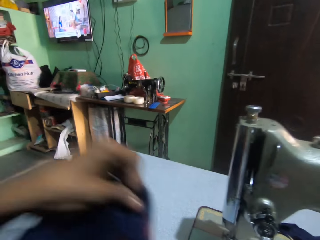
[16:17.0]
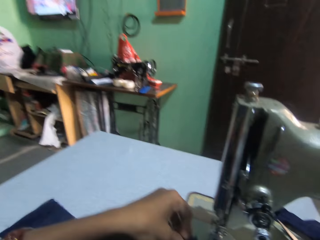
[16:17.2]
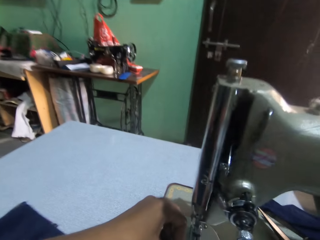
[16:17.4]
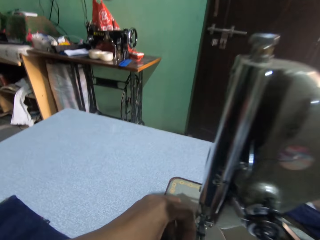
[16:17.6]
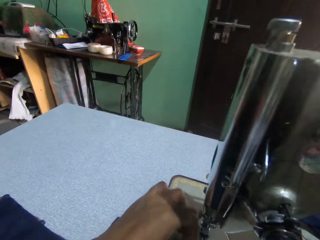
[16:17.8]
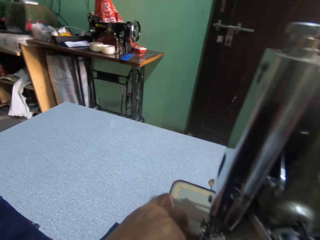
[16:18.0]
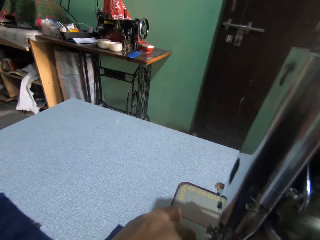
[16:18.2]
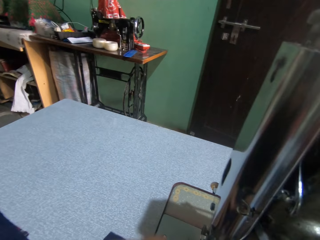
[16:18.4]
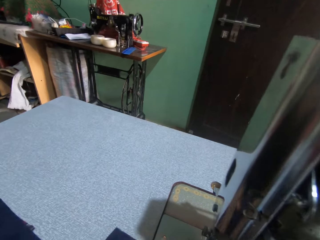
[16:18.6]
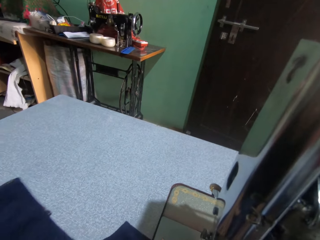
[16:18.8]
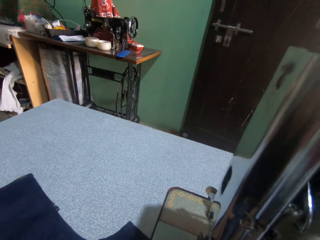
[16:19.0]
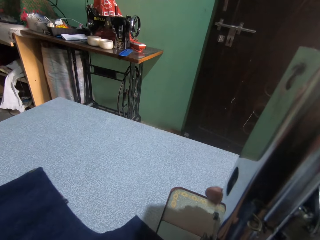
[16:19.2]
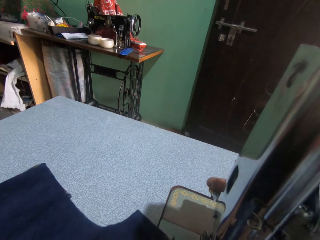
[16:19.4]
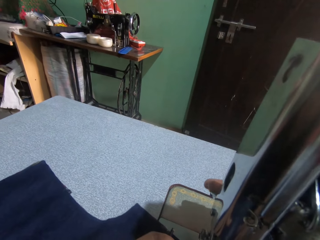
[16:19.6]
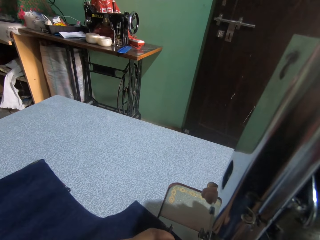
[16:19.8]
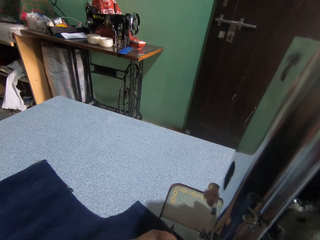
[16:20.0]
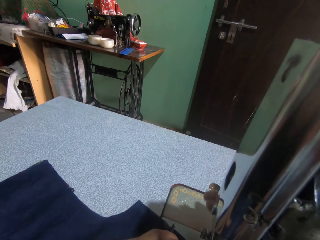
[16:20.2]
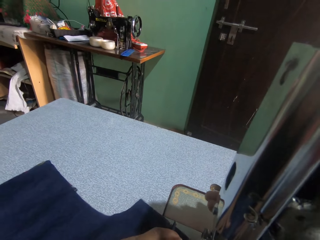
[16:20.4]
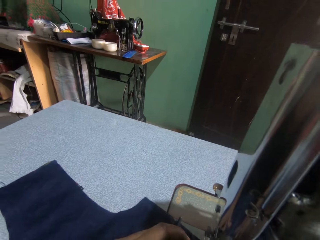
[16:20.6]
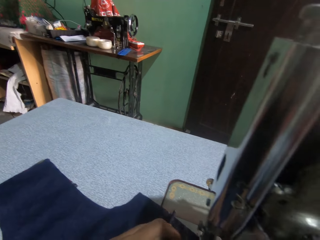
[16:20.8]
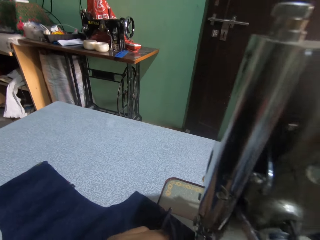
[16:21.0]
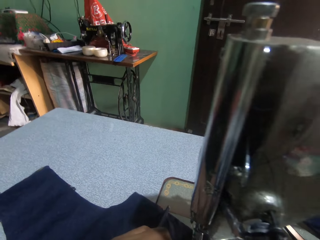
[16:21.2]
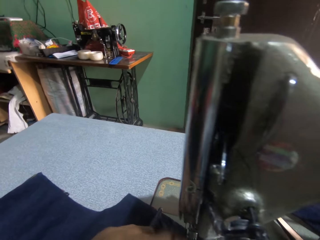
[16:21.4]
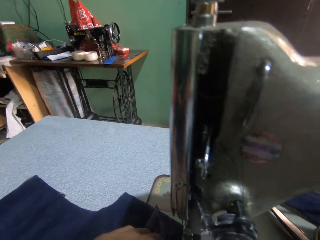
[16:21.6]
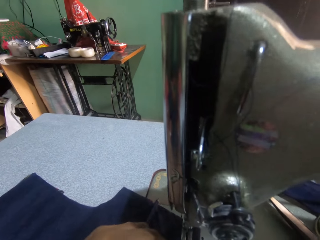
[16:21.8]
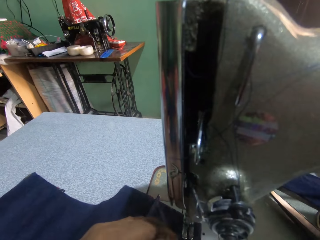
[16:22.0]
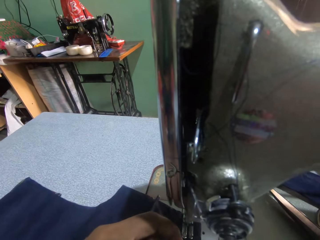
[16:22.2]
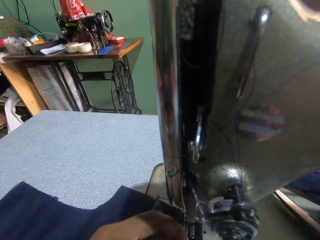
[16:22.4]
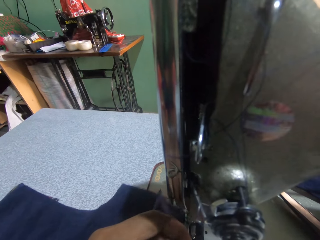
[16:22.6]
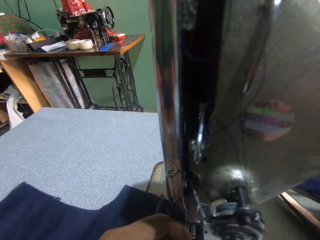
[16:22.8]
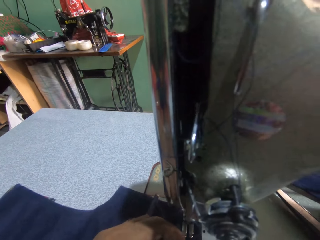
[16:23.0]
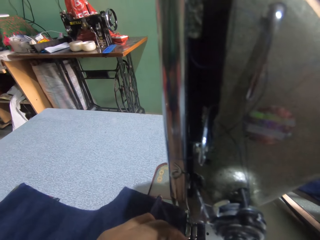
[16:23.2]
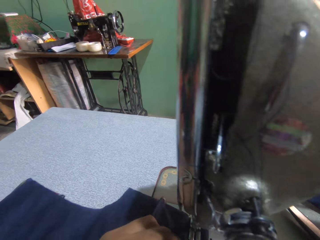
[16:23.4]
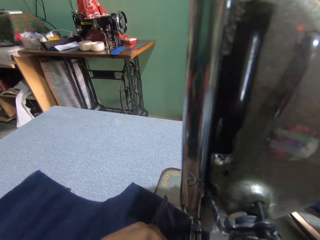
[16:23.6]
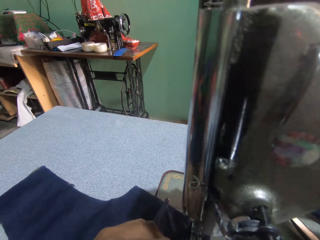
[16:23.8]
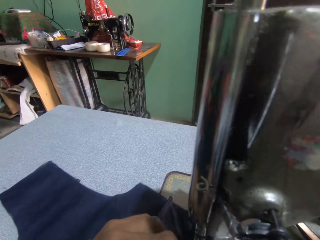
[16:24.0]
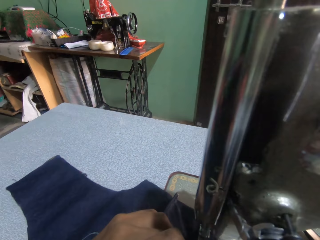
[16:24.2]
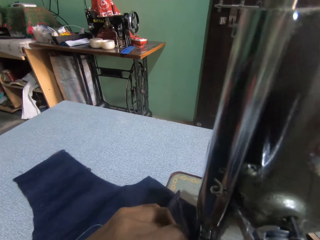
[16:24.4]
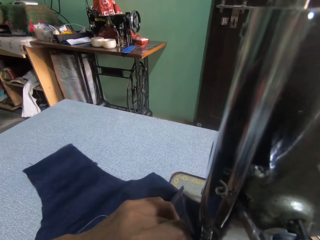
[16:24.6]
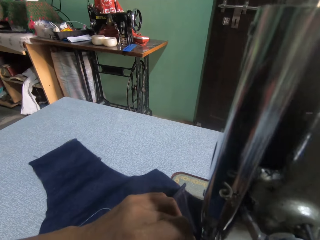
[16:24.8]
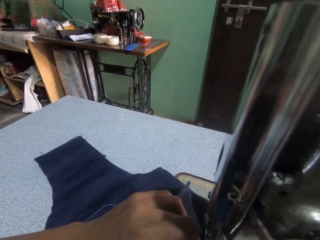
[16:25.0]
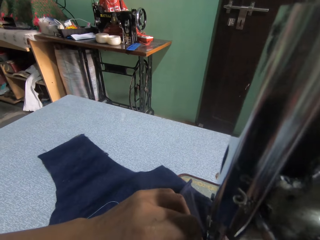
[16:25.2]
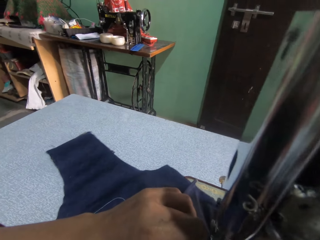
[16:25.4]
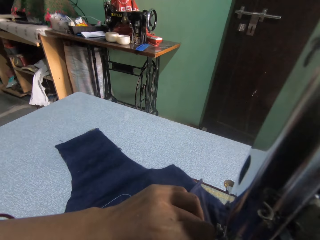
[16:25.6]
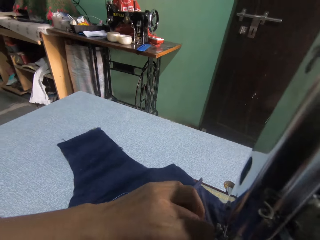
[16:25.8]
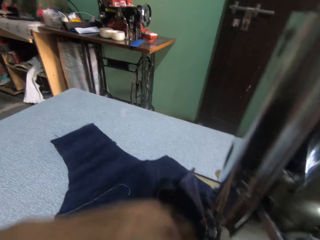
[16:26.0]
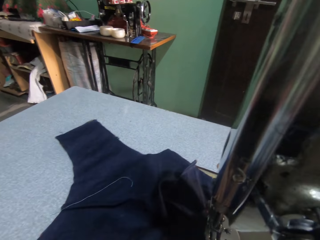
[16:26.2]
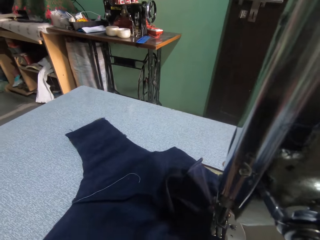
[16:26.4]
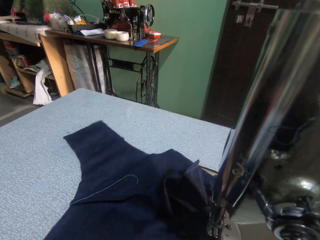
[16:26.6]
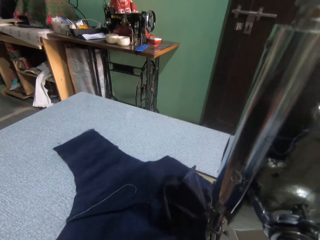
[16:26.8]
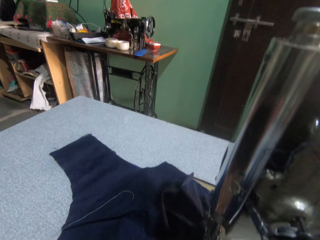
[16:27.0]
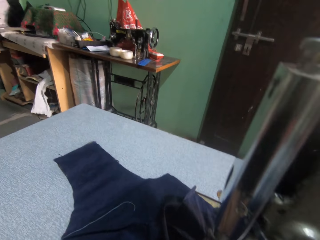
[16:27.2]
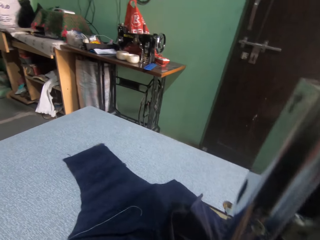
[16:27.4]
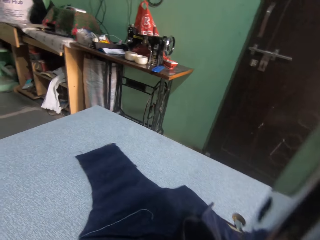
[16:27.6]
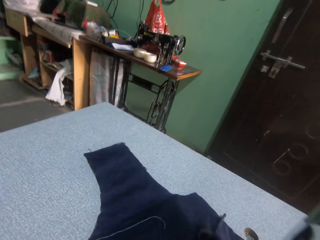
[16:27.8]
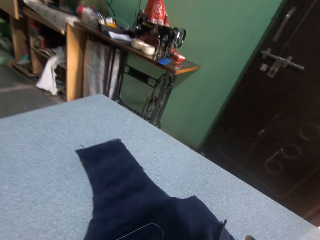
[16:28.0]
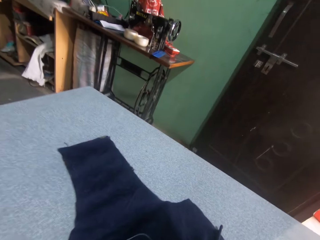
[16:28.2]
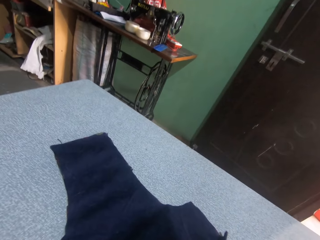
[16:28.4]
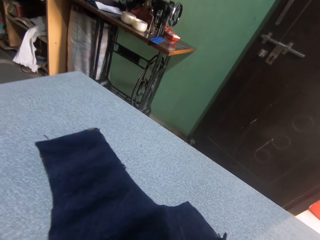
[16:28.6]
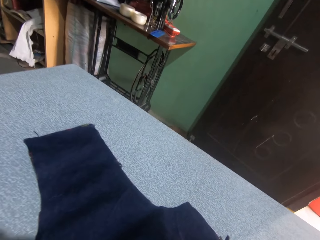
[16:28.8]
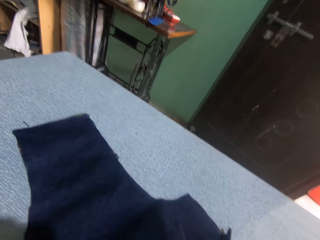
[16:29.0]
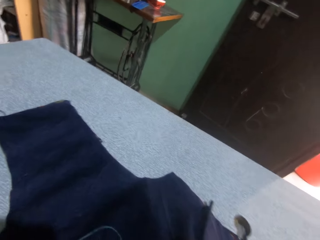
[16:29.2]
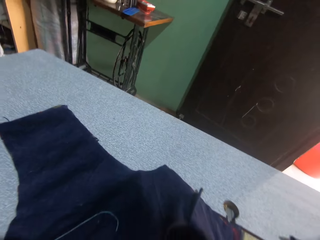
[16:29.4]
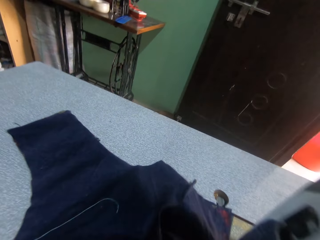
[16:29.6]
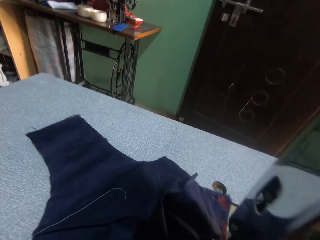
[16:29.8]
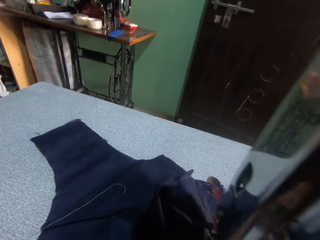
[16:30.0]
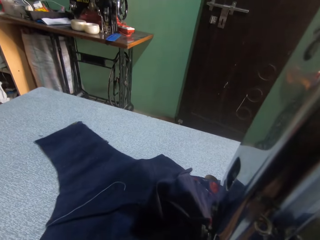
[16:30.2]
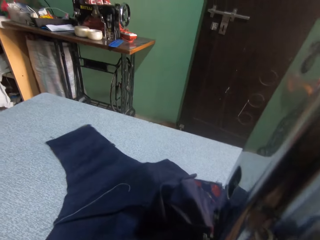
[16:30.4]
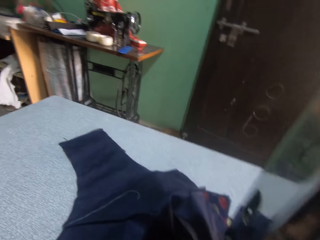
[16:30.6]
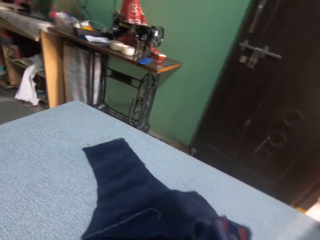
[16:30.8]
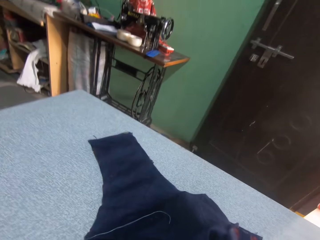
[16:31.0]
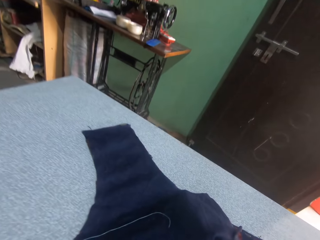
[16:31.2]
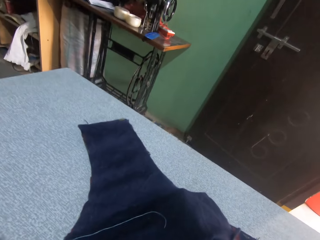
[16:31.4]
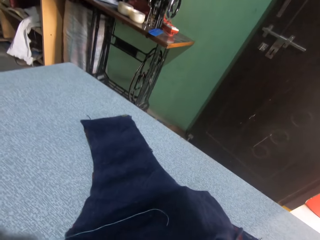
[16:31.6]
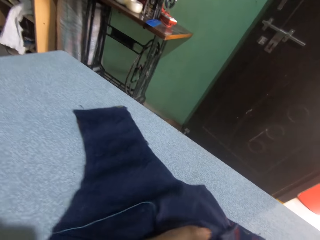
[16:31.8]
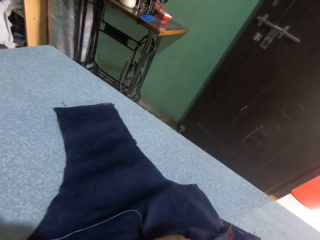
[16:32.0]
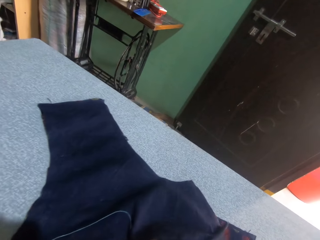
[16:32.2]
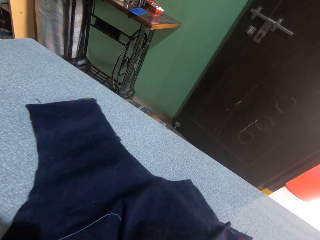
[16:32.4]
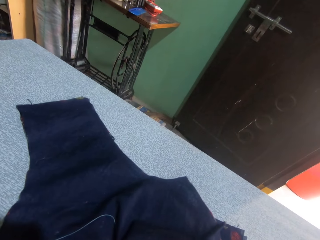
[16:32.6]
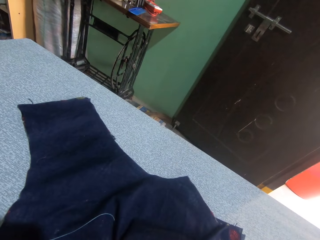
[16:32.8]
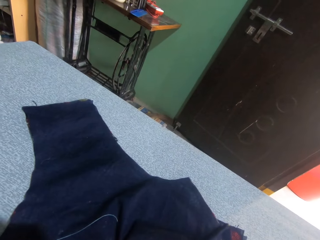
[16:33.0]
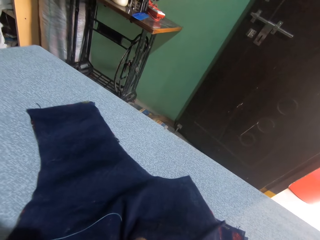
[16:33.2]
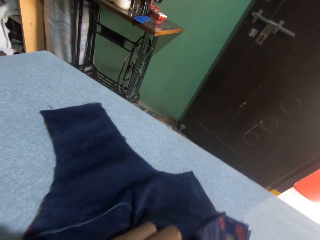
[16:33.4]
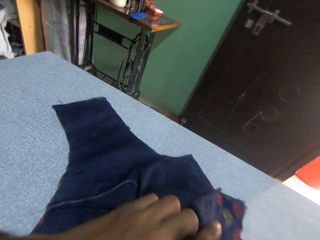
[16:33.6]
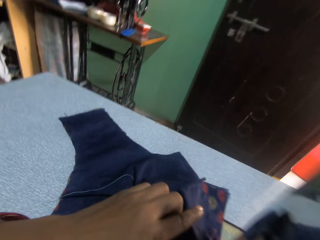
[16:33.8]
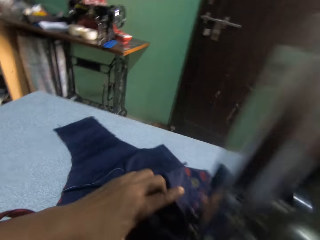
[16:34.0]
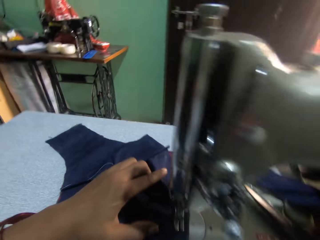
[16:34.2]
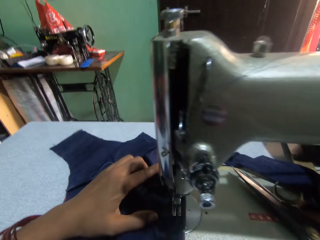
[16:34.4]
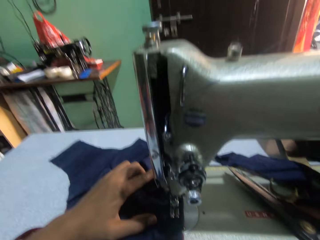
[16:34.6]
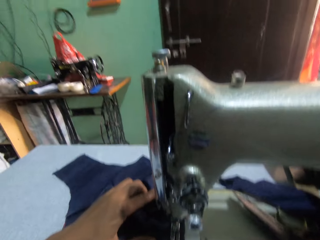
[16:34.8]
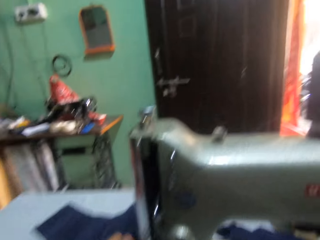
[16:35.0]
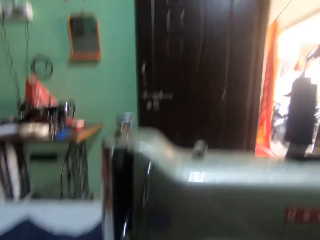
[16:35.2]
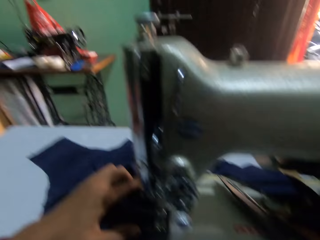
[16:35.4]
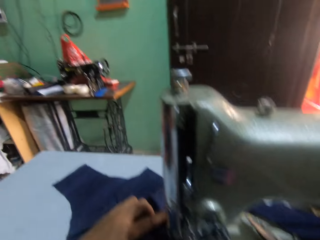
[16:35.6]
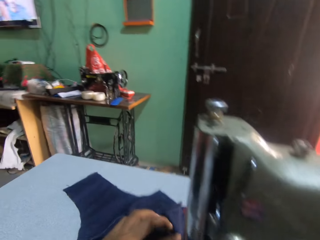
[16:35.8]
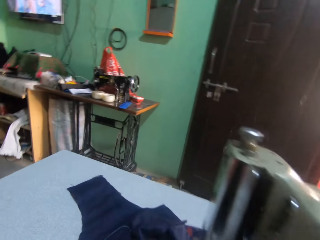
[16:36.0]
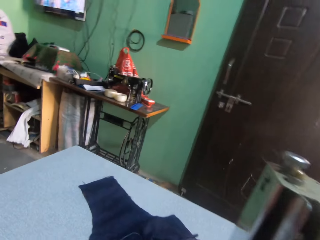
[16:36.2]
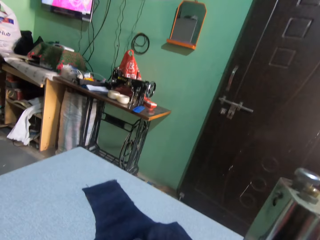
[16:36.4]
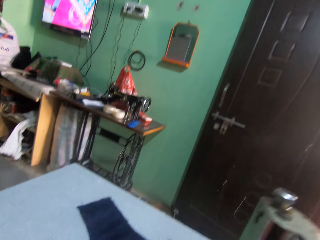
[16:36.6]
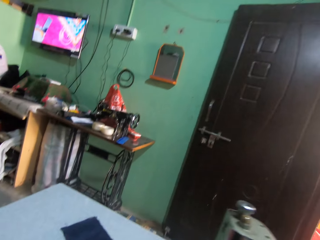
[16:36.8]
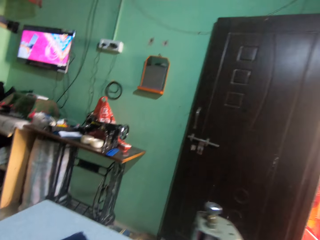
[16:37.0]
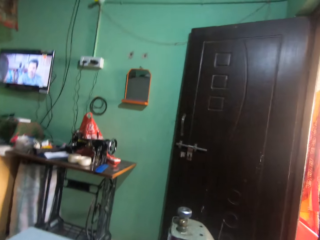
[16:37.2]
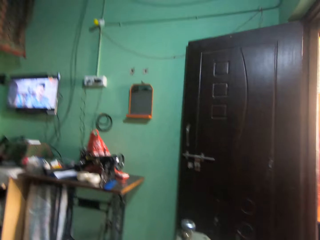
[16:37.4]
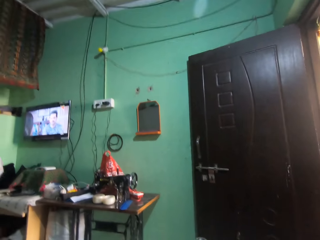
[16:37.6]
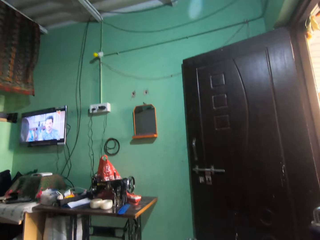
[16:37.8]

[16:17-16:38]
The camera wearer moves a cloth on a sewing machine. They turn something on the sewing machine. They sew the cloth on the sewing machine. They adjust the cloth on the sewing machine. They sew the cloth on the sewing machine. They adjust the cloth on the sewing machine. They sew the cloth on the sewing machine. They look around. They sew the cloth on the sewing machine. They look around.
